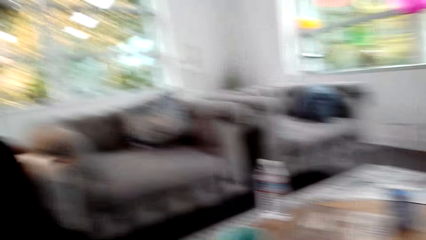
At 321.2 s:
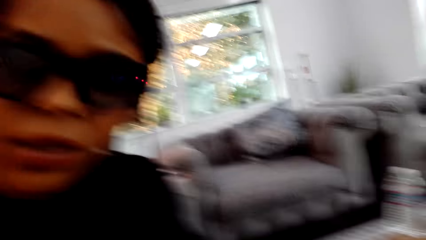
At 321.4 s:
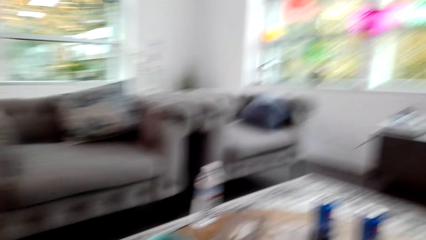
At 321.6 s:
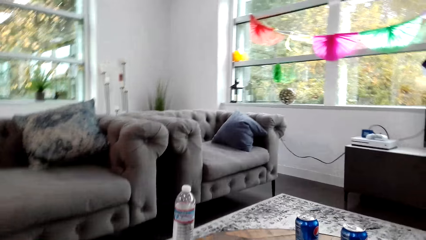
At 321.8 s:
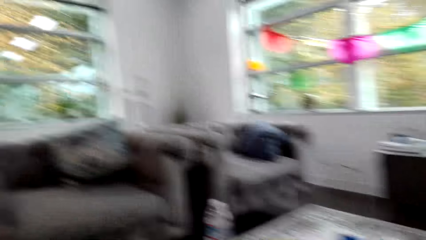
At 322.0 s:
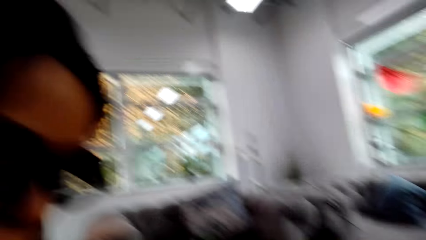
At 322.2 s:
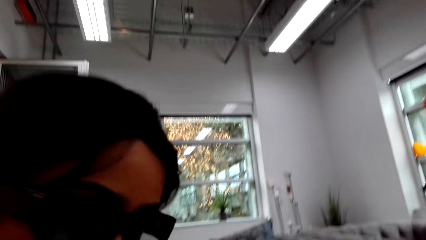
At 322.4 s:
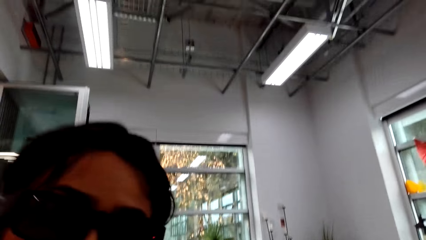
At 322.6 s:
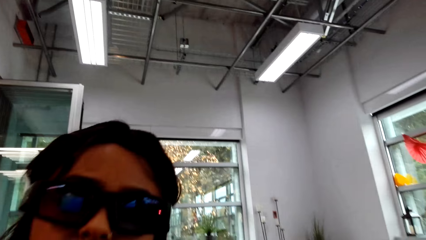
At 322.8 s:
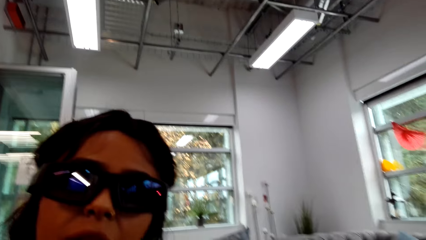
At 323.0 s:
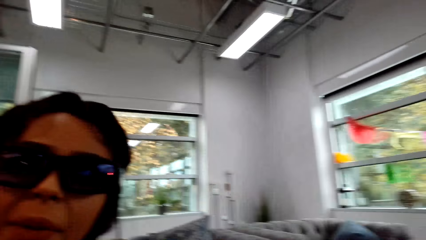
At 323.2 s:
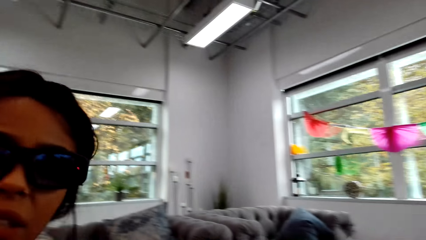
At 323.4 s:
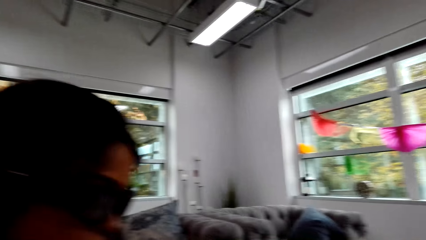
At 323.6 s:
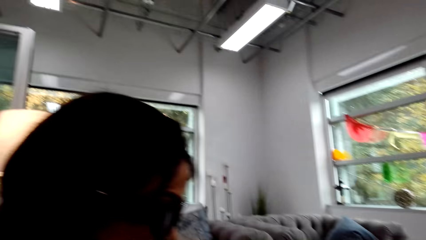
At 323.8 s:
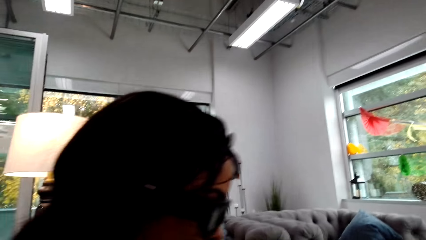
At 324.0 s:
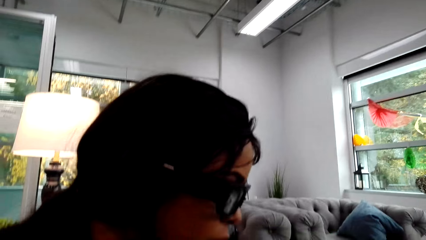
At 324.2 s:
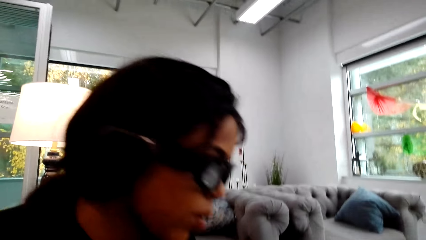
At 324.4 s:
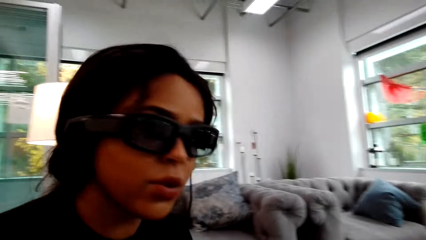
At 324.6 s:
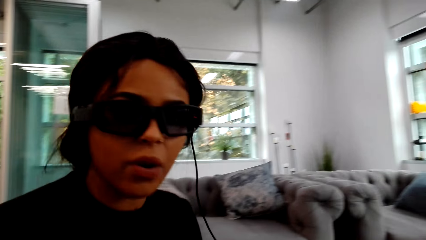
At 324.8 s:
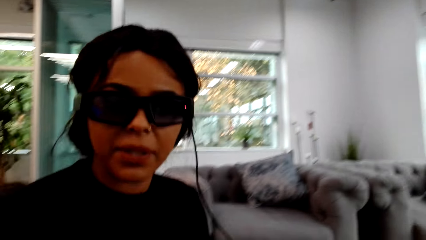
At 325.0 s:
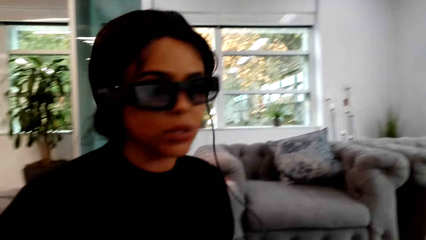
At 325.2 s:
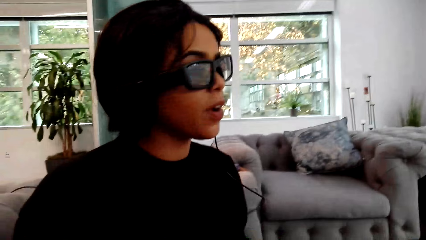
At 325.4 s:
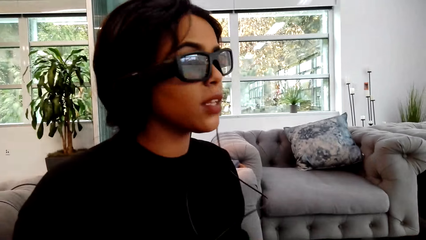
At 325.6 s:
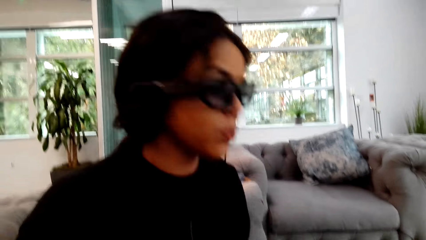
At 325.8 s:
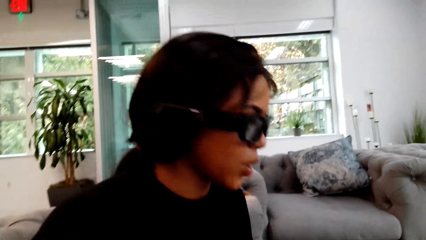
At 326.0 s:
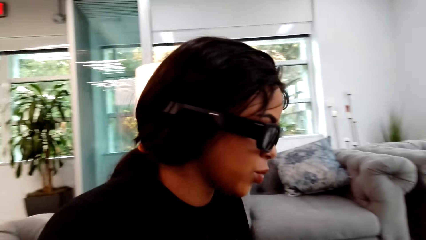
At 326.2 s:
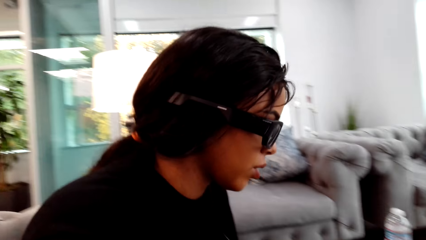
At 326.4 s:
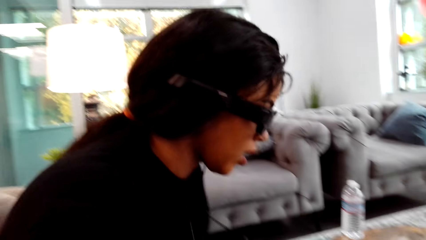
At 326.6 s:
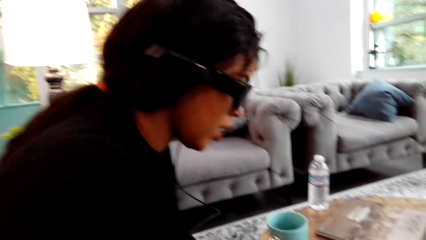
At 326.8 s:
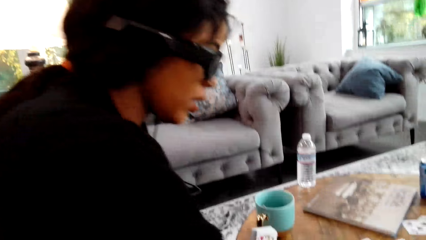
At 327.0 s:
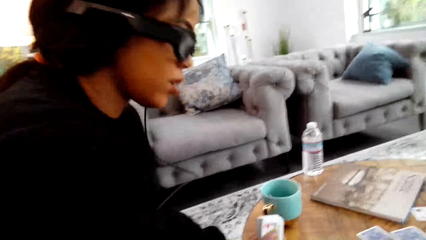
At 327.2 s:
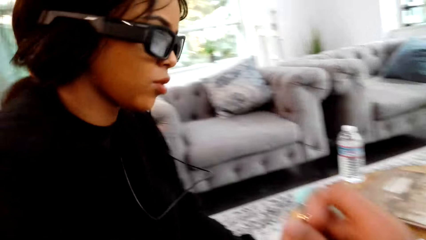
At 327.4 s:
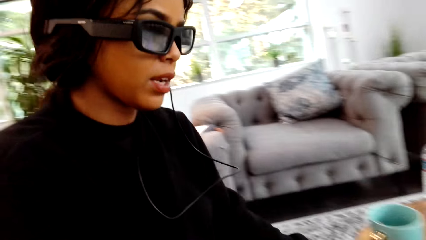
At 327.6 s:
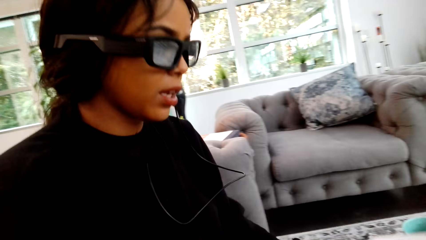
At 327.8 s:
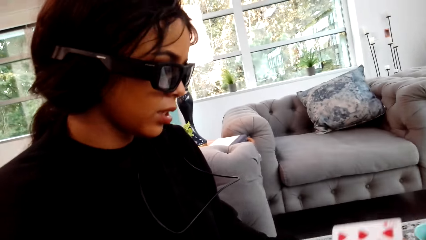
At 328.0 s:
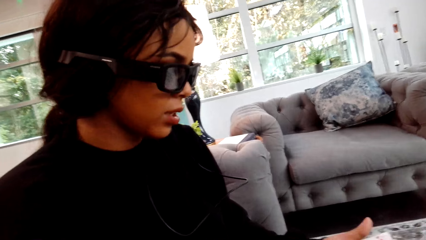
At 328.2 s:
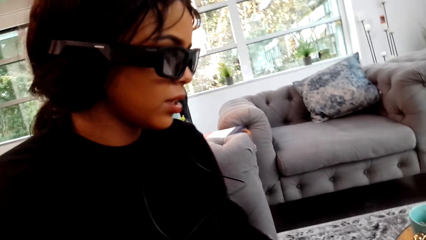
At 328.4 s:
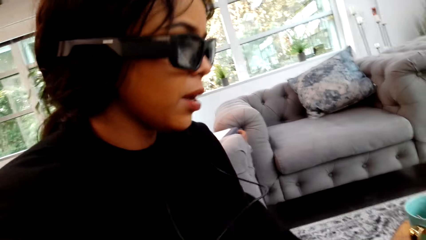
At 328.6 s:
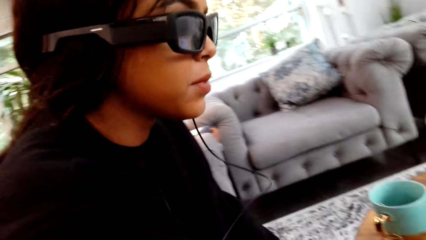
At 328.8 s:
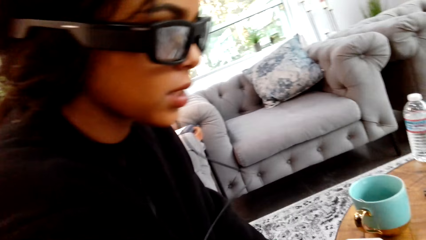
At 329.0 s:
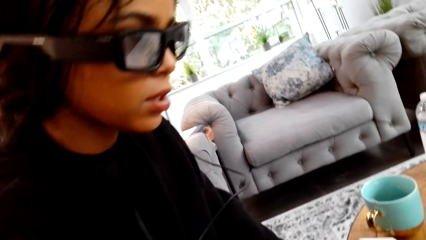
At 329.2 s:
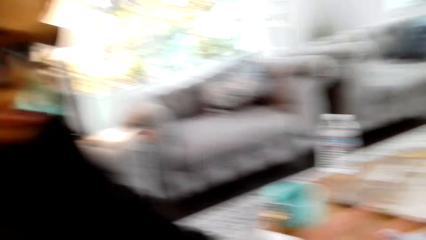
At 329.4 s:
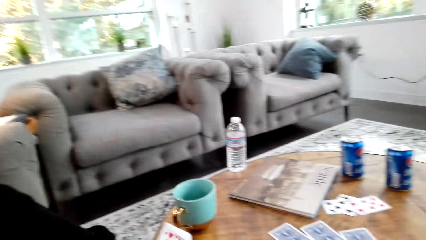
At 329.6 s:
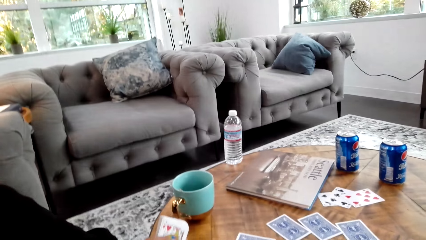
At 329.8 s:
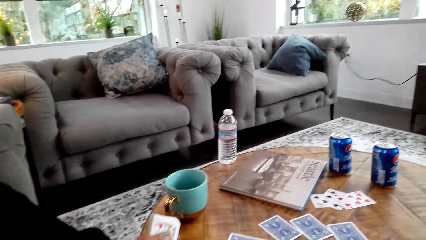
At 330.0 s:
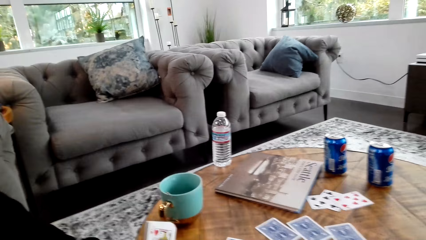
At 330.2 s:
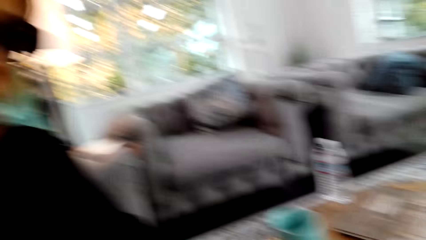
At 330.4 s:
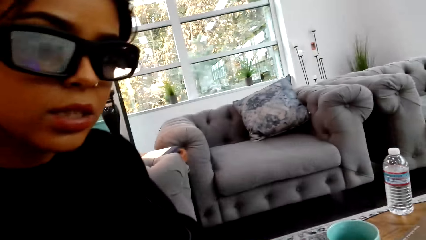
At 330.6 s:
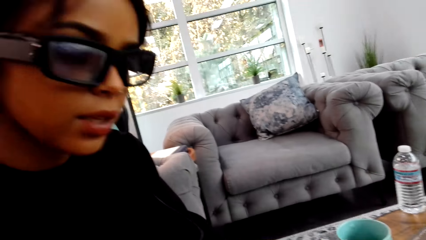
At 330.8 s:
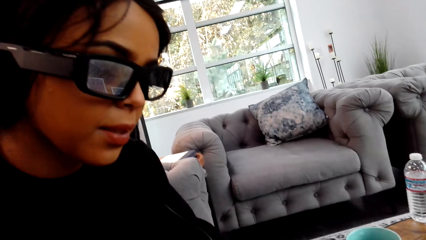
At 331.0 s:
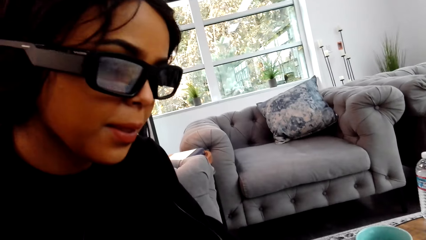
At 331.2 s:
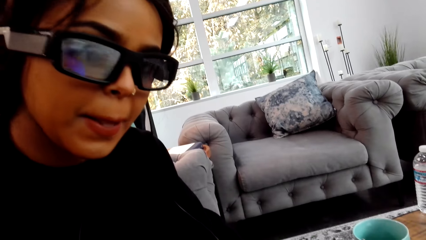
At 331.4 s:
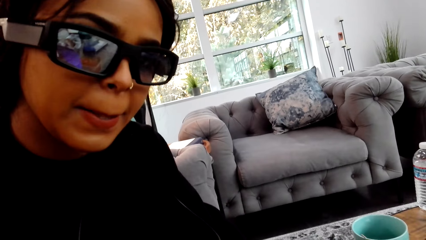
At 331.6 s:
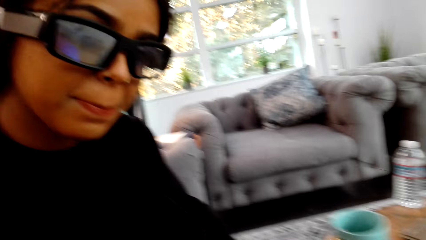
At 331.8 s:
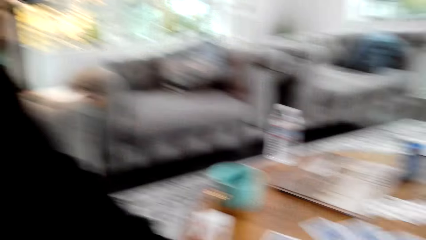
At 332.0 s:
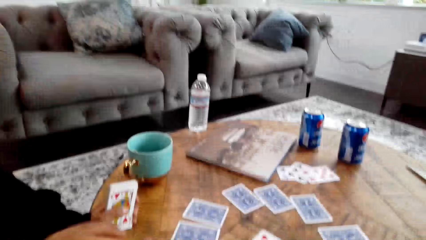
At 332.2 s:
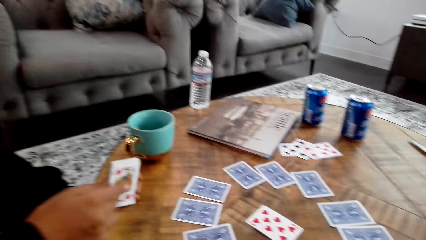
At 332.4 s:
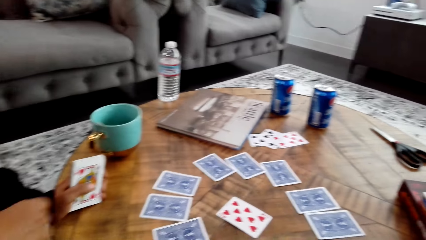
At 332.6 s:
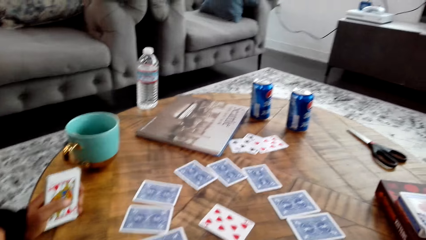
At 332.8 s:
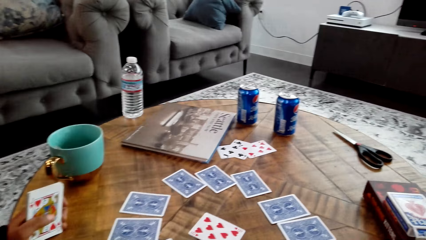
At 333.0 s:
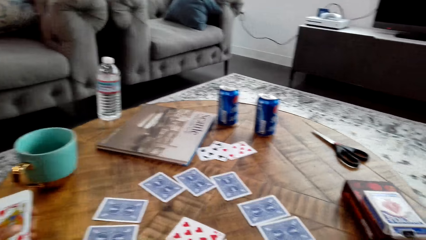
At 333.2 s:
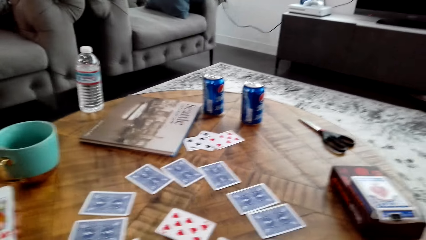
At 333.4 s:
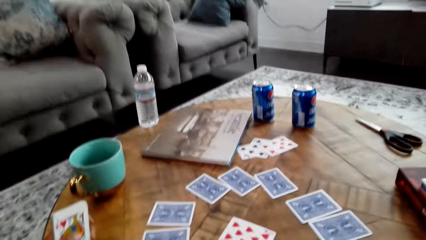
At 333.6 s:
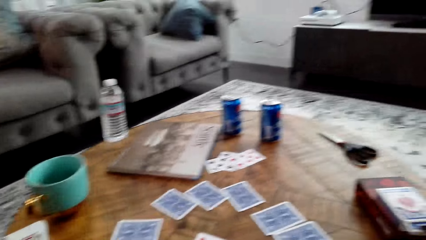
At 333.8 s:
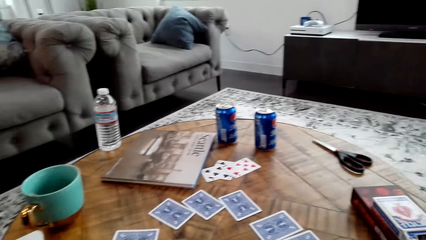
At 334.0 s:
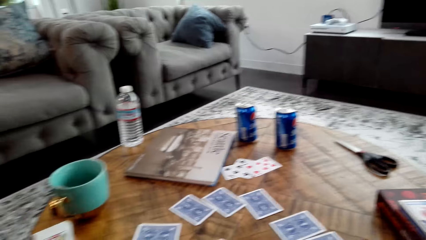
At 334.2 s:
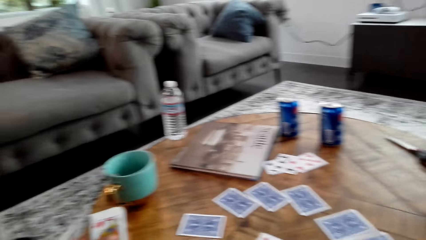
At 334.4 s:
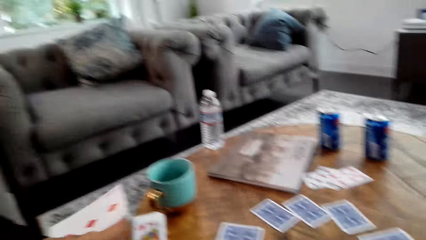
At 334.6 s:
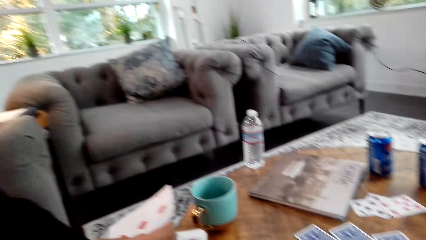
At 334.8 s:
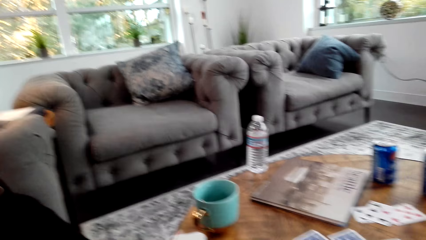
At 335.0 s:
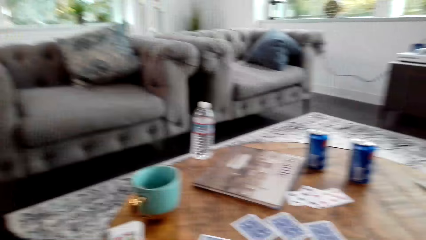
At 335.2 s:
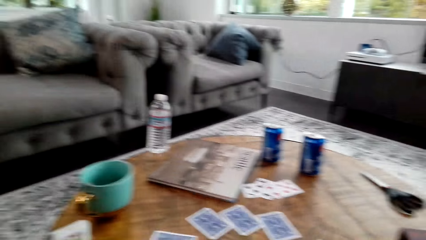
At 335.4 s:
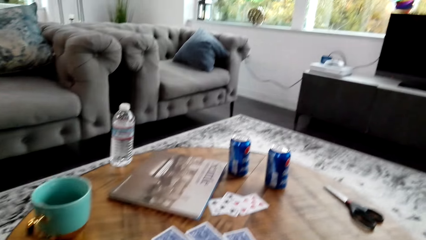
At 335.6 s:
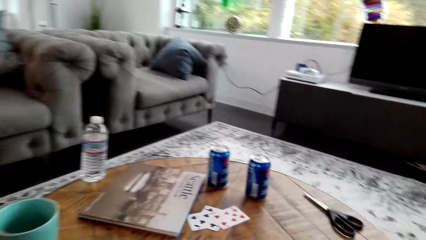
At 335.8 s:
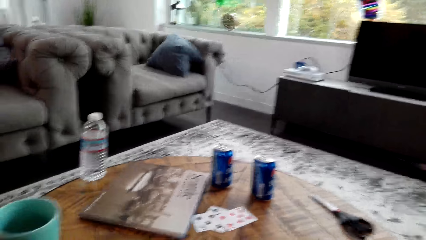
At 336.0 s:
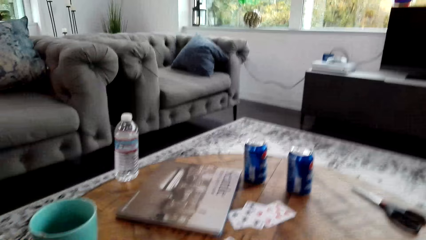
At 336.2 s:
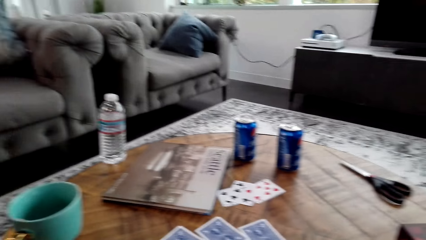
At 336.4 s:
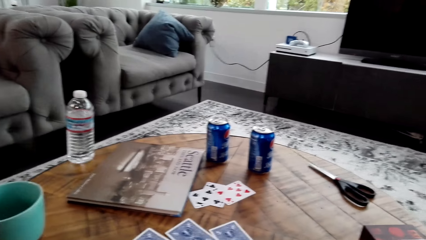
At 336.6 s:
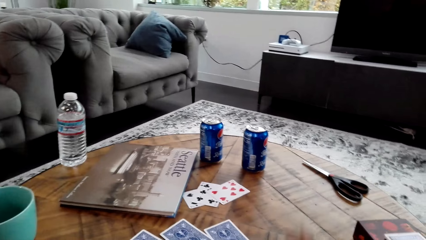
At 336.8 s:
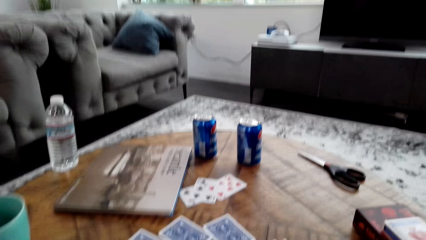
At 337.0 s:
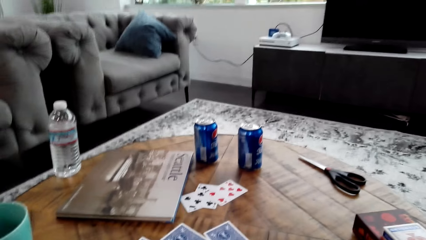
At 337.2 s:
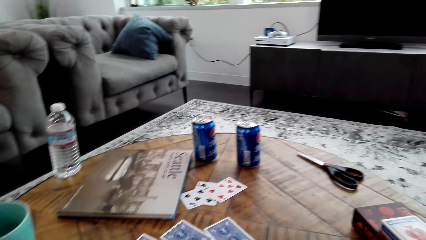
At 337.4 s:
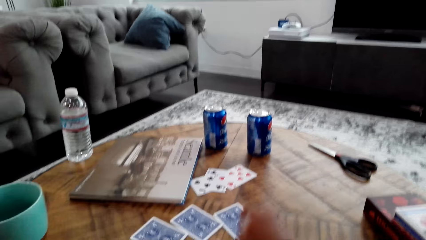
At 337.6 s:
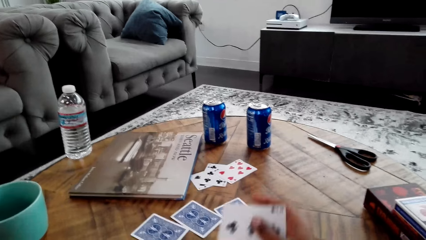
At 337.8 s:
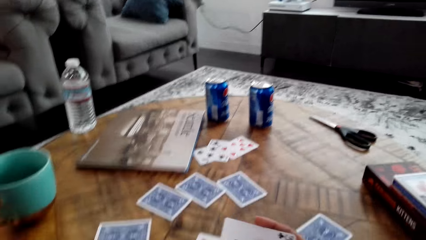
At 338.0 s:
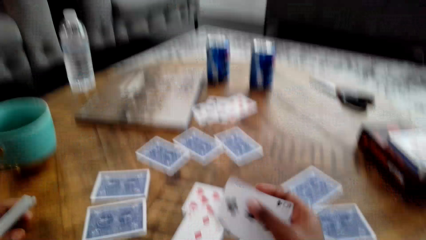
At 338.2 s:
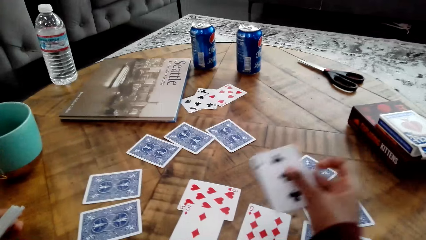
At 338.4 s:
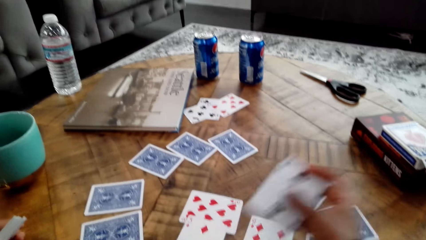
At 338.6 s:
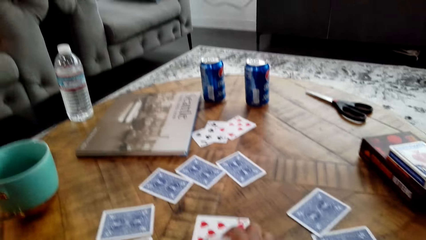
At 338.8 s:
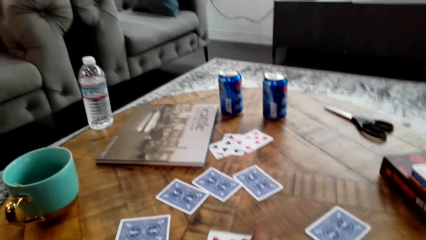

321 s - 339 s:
The camera wearer looks around a room. The woman moves her head. She leans to the front. She picks up playing cards from a table. She holds the playing cards with her left hand. She adjusts the cards on the table. She bites her upper lip. She places her left hand on the table. The camera wearer looks around the room. They pick up a playing card with their right hand.
